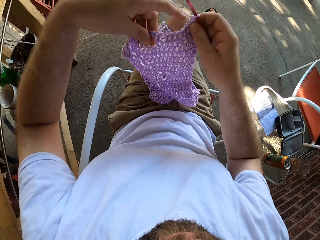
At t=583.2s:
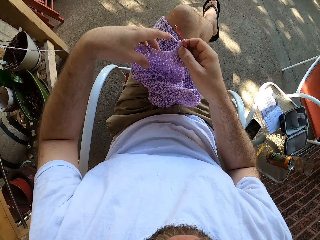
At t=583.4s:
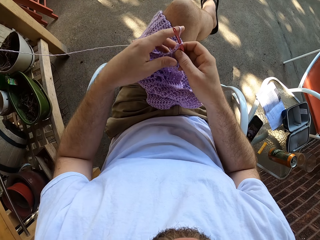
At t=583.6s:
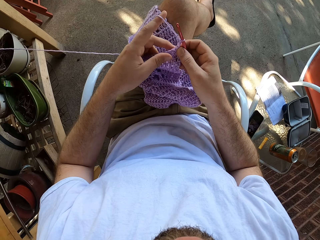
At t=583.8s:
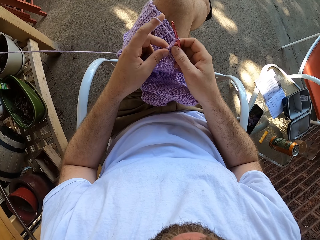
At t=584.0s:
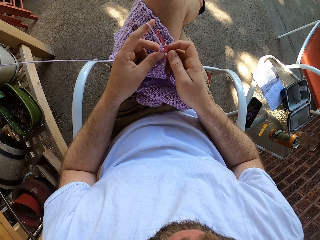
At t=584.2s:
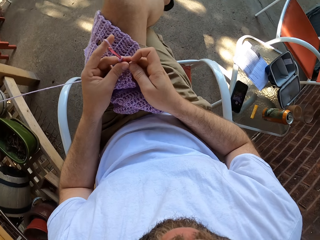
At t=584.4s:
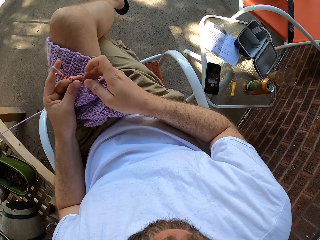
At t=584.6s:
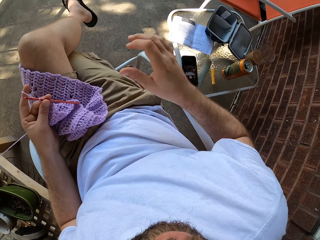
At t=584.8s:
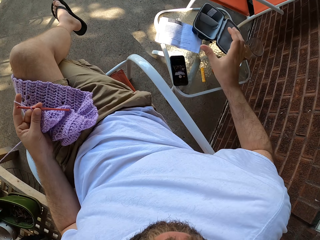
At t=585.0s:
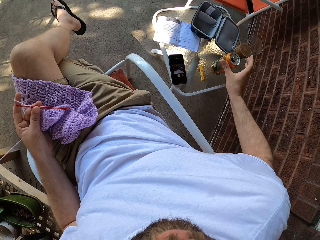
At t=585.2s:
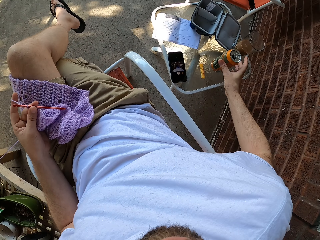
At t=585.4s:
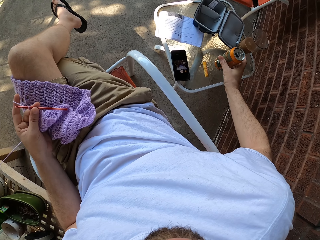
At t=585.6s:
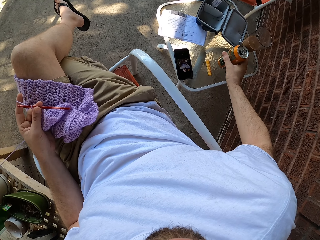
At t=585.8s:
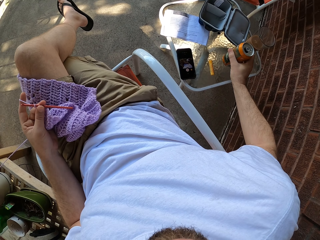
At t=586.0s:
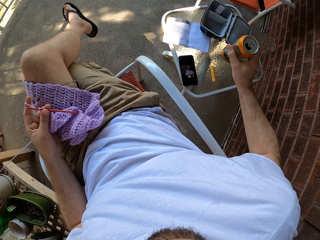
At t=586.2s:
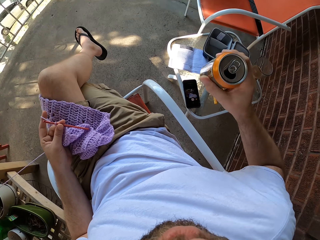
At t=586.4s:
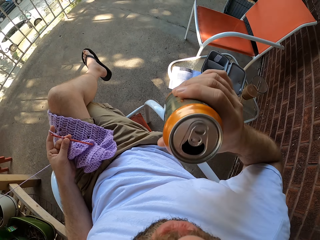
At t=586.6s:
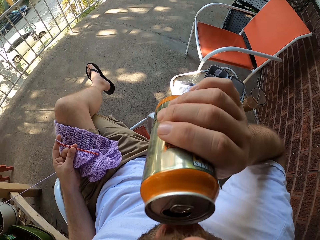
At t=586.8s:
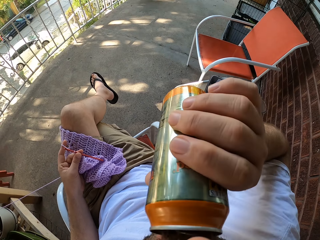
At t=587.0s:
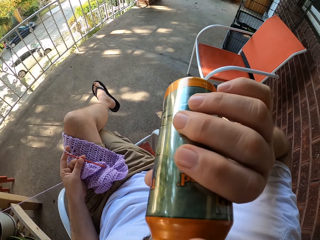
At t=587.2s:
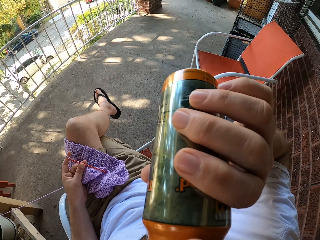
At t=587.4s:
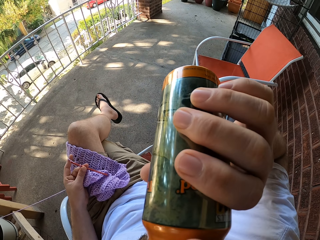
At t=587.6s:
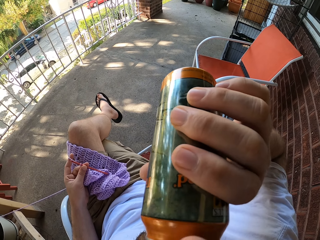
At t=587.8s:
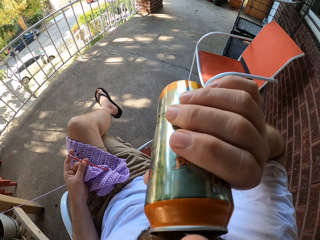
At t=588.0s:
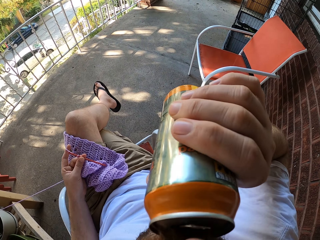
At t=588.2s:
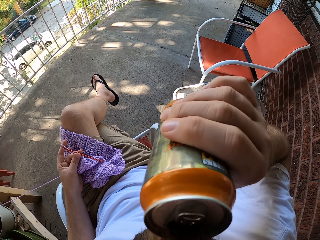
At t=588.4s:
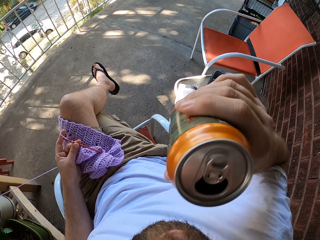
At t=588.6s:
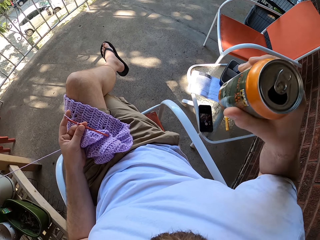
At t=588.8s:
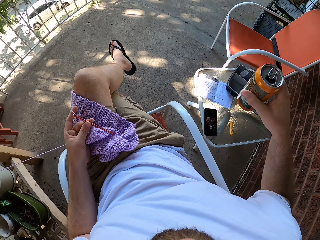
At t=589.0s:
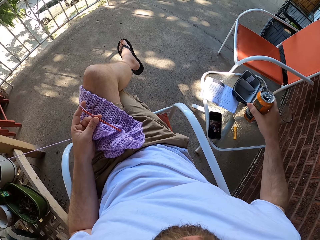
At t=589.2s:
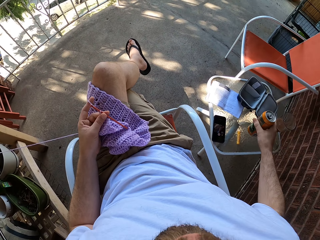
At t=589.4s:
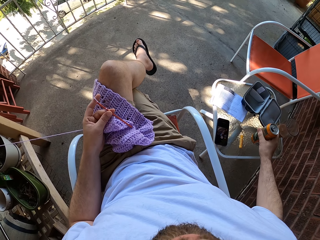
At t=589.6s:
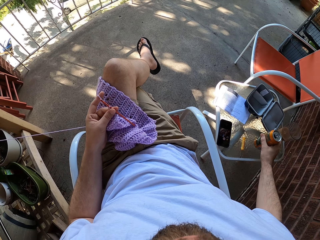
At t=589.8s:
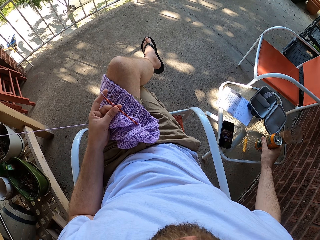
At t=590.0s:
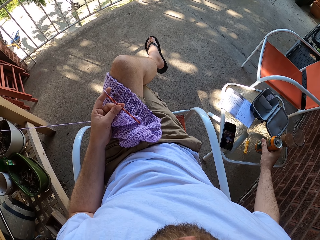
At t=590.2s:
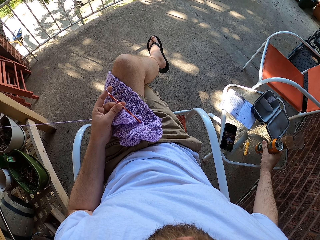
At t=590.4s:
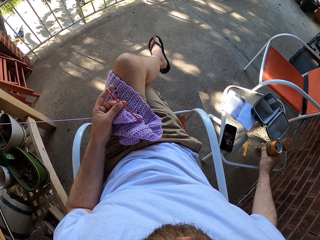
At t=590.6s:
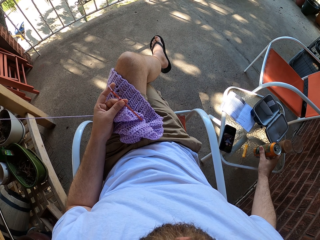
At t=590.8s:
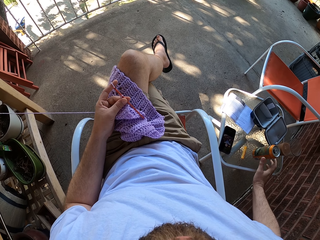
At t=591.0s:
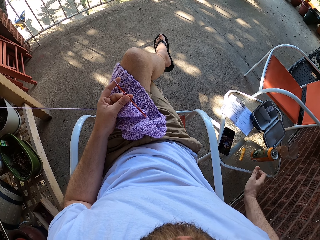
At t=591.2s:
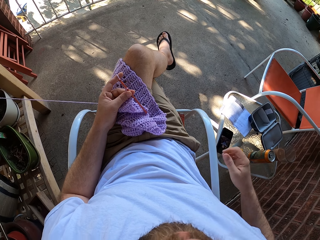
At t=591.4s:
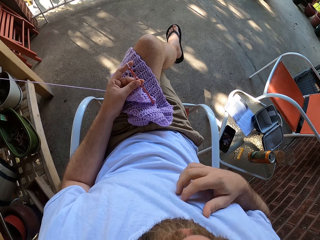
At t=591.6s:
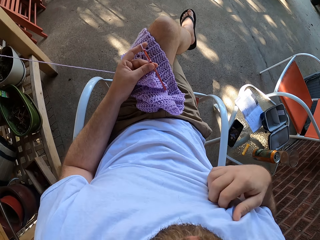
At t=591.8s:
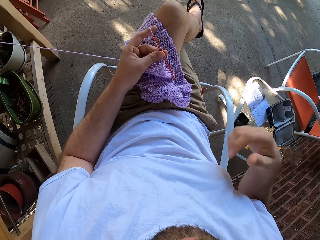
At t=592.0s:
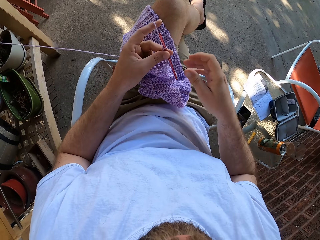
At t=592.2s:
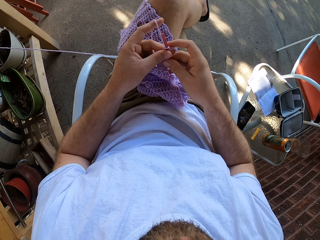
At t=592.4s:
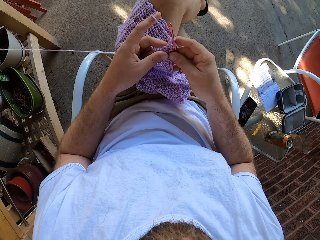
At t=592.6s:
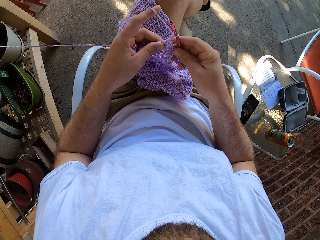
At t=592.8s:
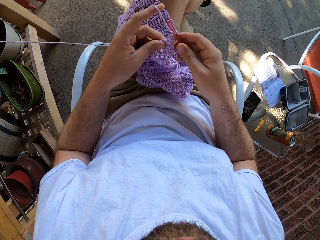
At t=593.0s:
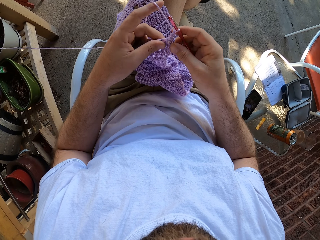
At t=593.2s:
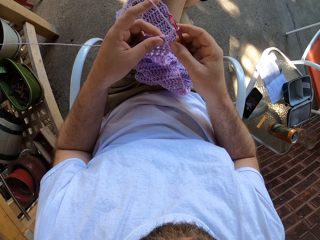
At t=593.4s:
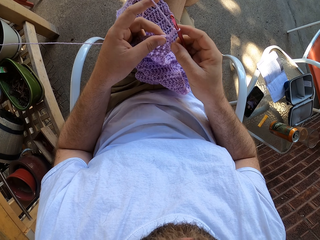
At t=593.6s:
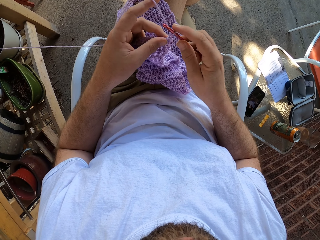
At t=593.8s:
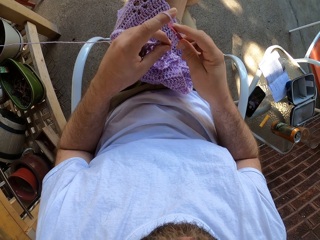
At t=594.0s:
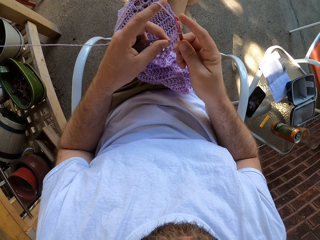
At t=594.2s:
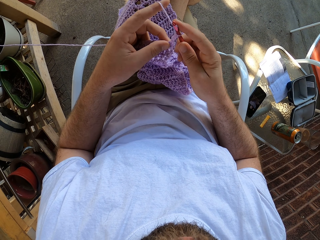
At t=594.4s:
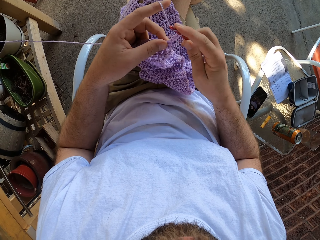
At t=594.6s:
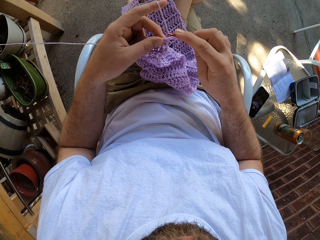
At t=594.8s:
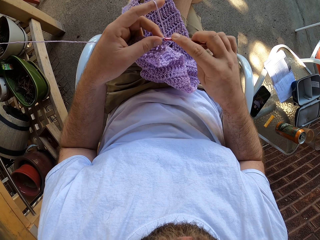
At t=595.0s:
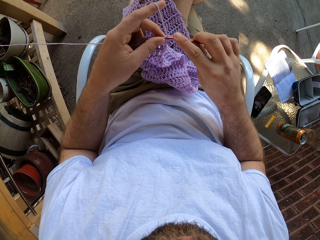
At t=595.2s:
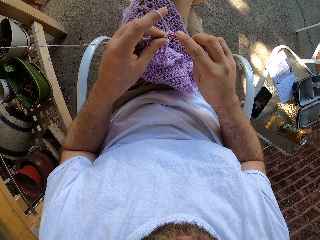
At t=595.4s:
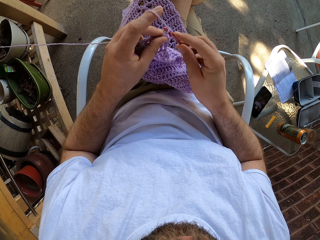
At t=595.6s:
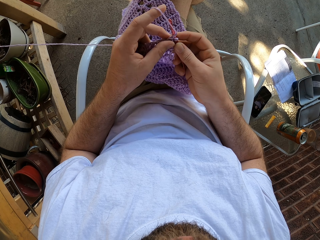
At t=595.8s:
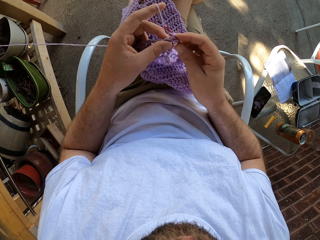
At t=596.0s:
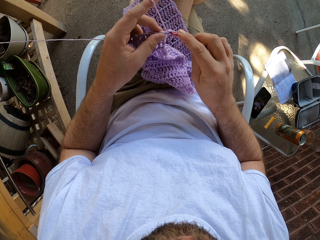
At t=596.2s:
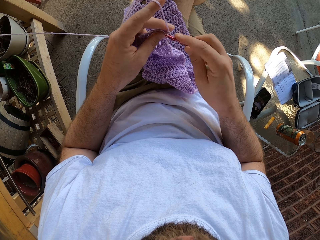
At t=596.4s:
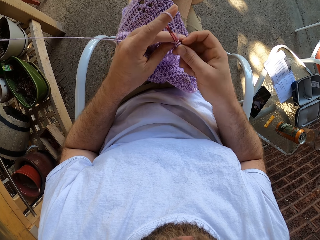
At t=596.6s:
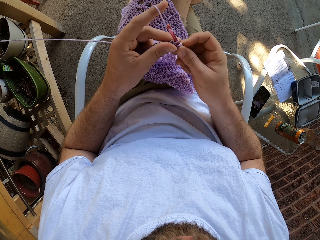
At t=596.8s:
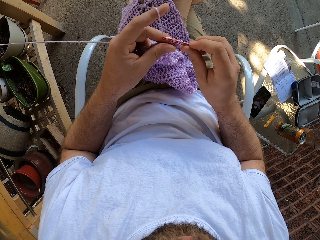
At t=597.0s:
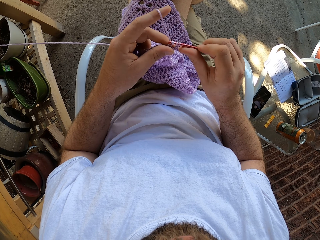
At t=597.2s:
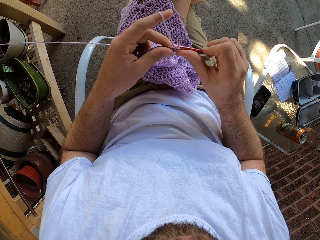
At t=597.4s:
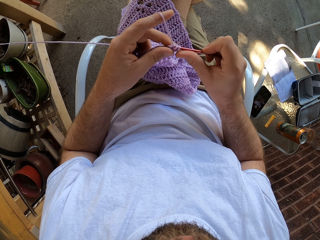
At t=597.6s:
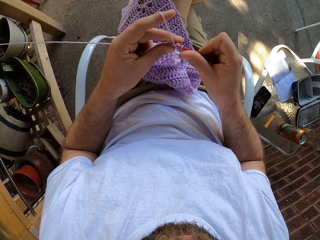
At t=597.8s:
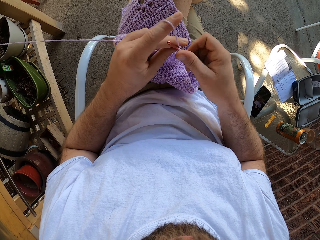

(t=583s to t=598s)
The camera wearer holds the crochet hook with his left hand. He grabs a can of drink on the side table with both hands. He drinks from the can in his right hand. He drops the can of drink on the side table with his right hand. He scratches his chest with his right hand. He holds the crochet hook with his right hand. He continues knitting the fabric with both his hands.

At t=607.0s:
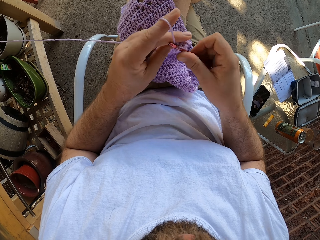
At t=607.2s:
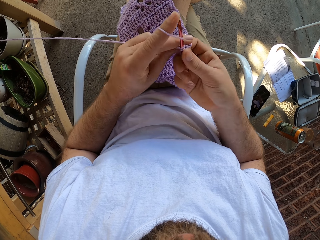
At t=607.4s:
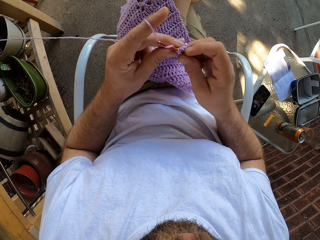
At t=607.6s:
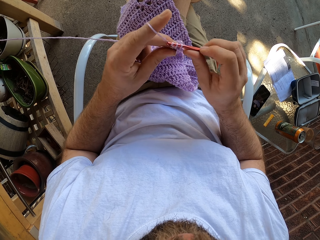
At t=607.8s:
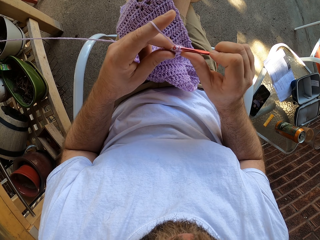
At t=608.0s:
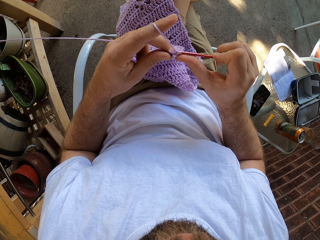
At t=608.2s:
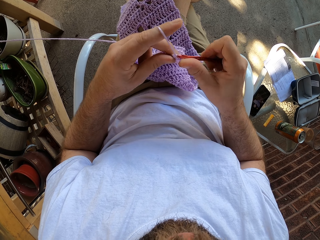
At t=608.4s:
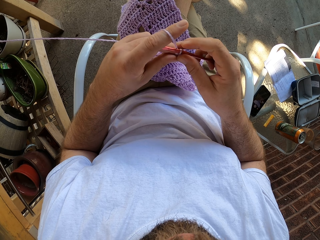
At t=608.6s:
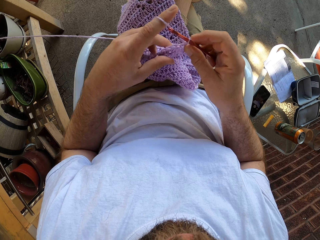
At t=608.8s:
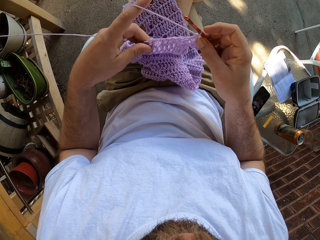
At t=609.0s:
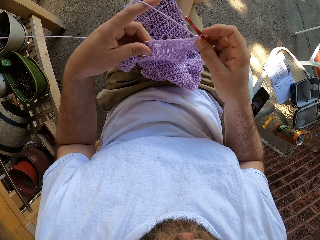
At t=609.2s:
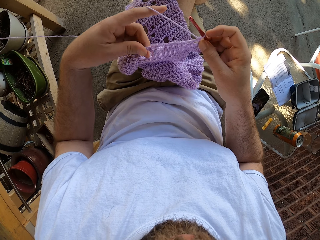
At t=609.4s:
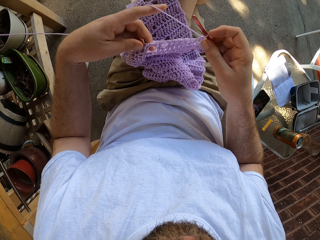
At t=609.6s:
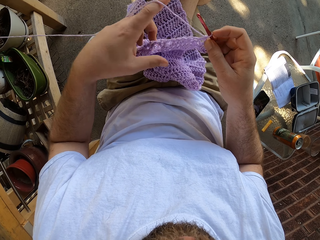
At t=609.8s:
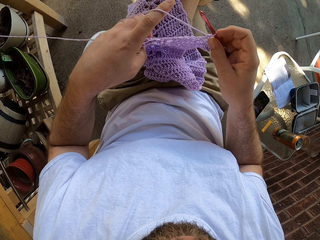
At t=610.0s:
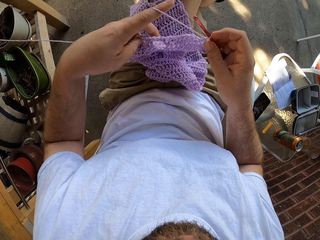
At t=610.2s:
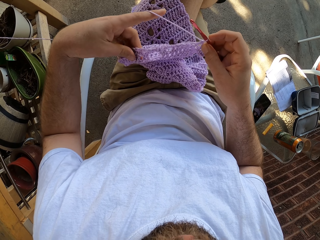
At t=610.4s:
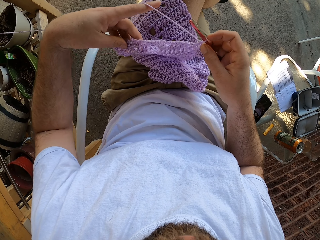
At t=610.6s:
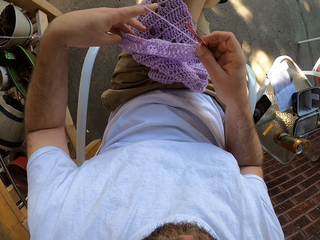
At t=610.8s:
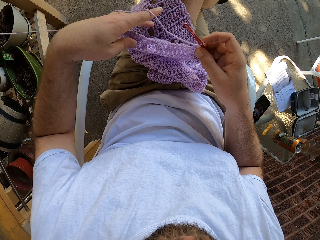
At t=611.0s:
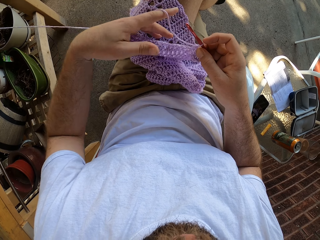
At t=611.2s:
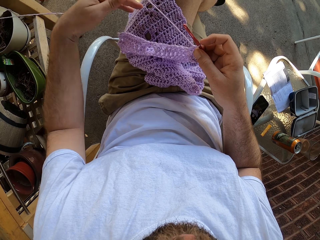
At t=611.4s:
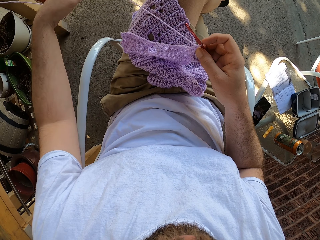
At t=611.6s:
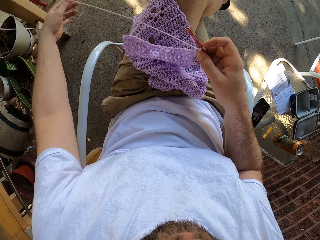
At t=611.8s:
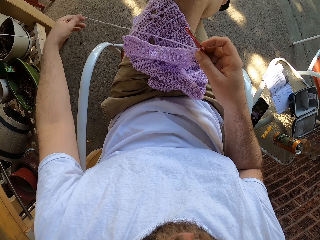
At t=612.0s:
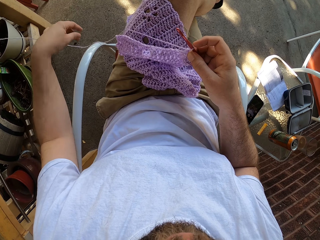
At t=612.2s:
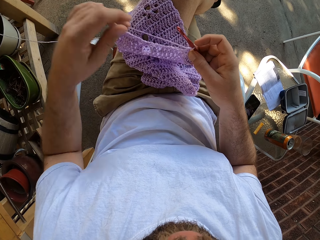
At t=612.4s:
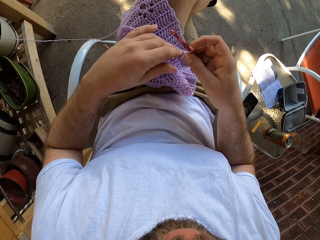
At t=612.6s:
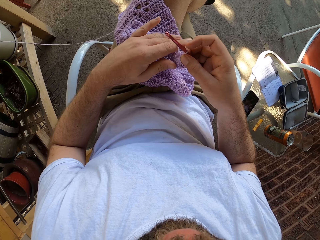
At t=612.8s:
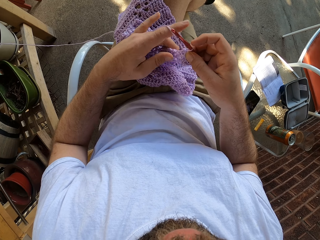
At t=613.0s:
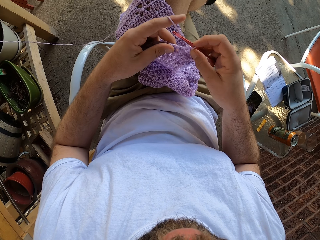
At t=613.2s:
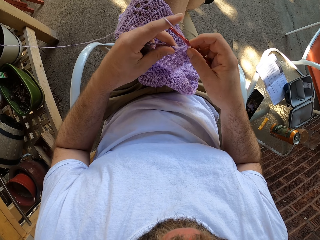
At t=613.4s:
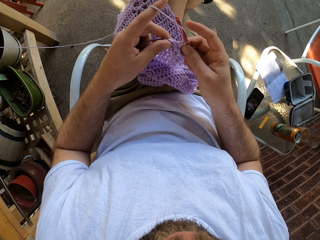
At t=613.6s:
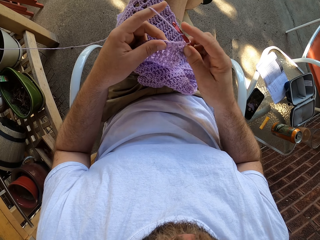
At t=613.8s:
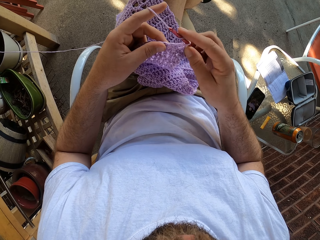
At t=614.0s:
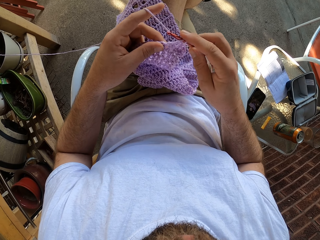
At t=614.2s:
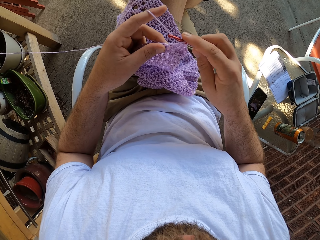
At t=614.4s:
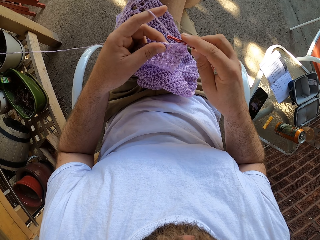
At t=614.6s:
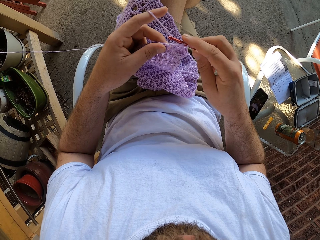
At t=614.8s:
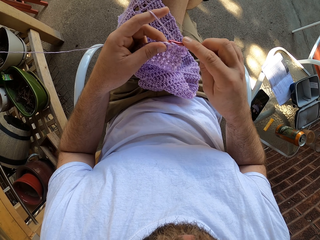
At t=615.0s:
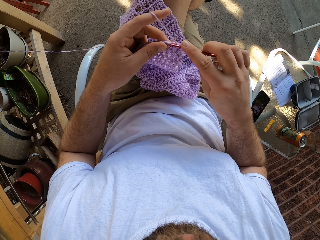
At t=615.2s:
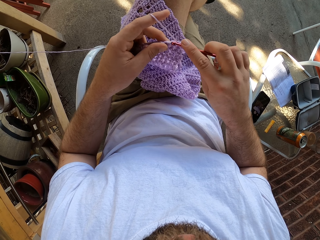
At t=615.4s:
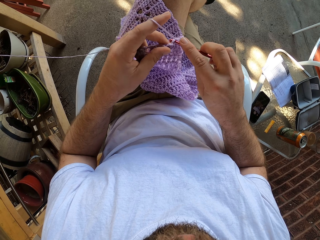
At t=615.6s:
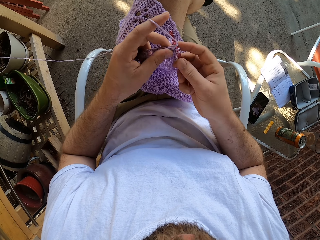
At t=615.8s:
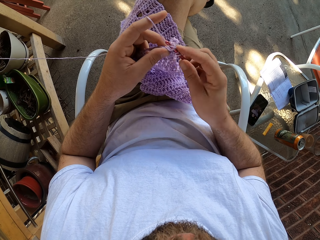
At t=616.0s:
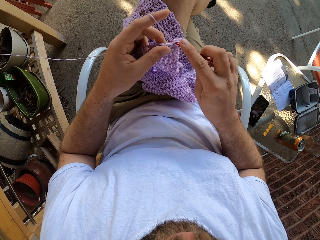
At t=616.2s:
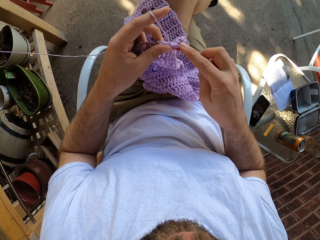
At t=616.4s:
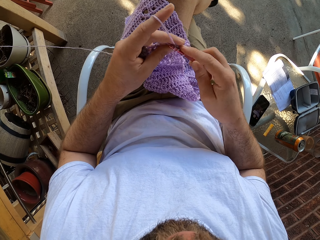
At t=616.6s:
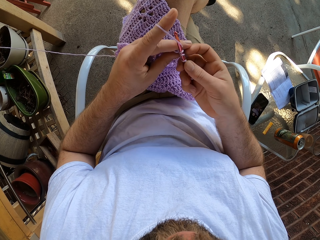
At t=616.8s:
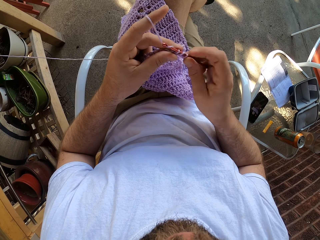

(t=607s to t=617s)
The camera wearer adjusts the fabric. They adjust the thread. They knit the fabric.
